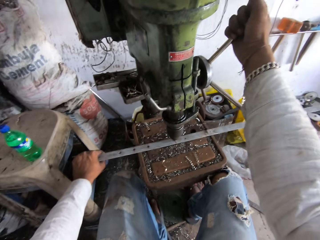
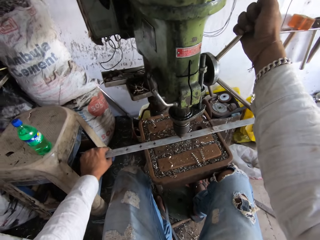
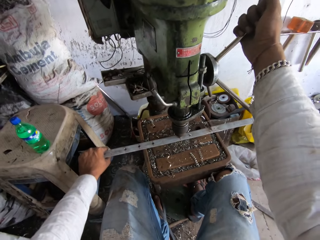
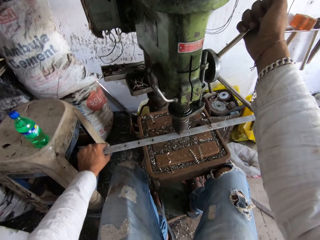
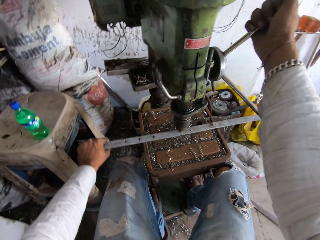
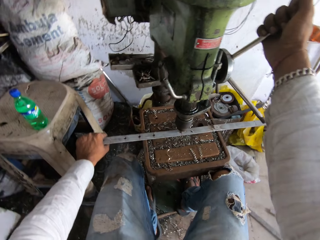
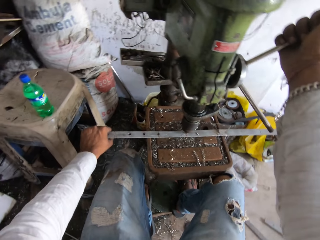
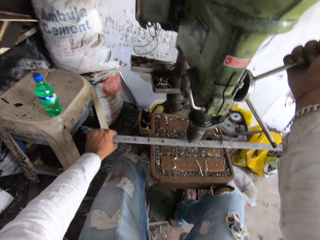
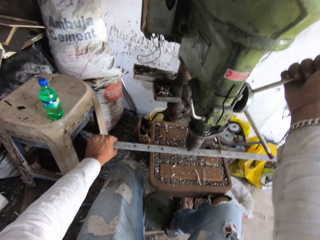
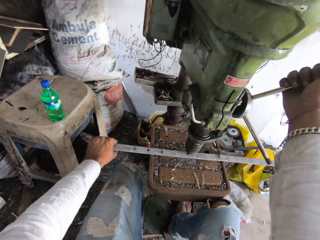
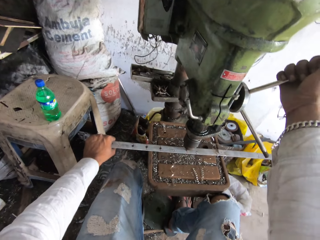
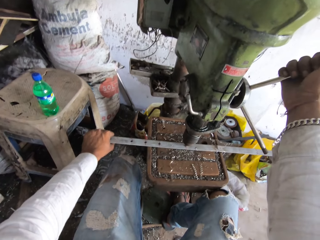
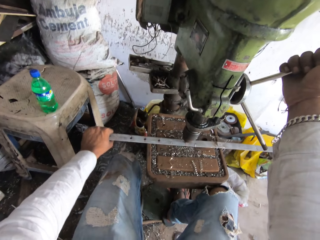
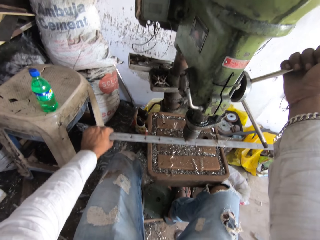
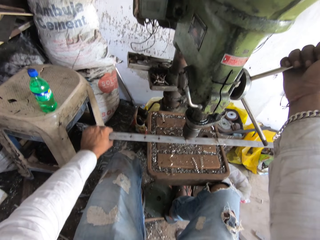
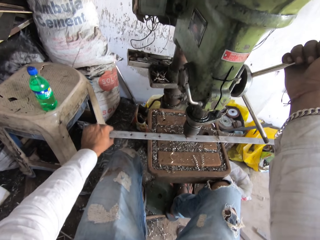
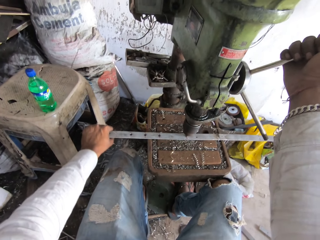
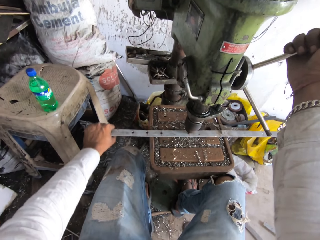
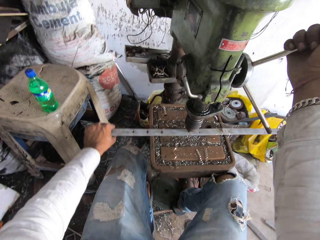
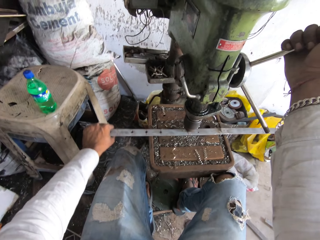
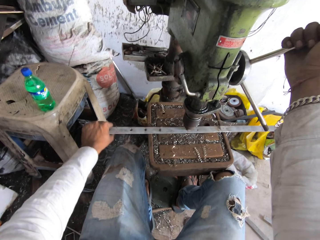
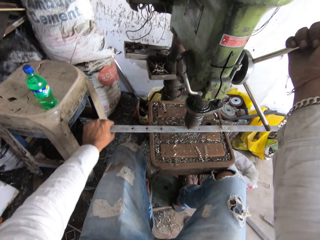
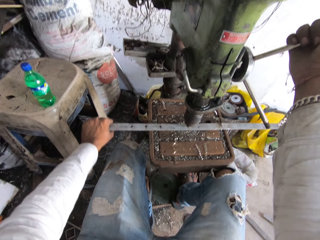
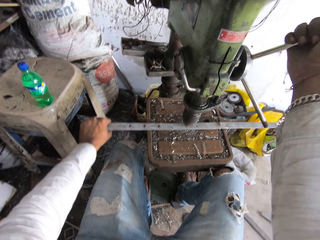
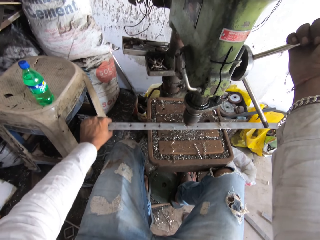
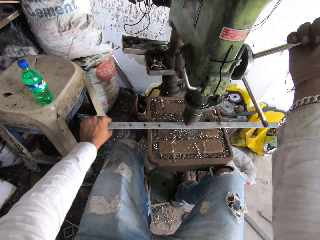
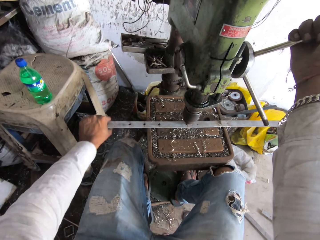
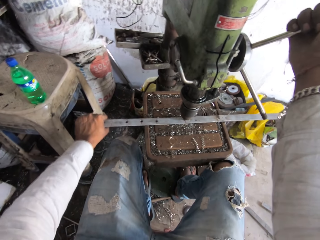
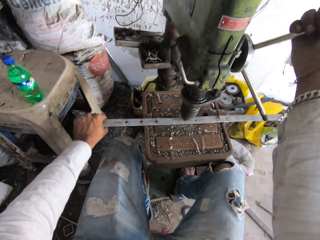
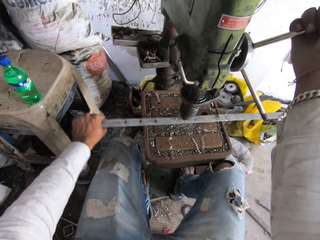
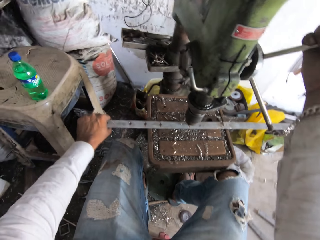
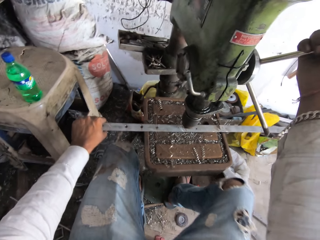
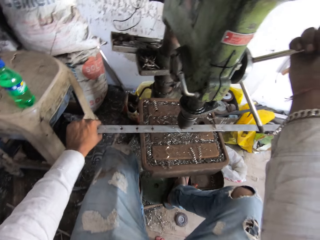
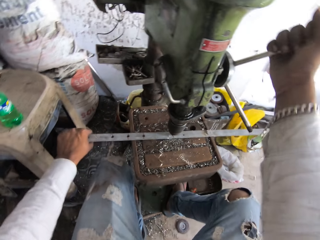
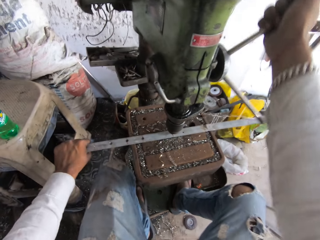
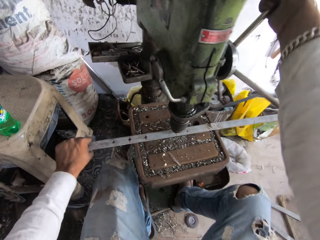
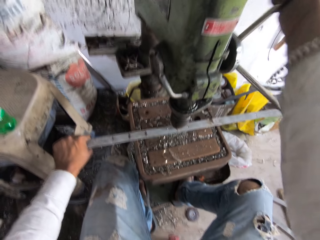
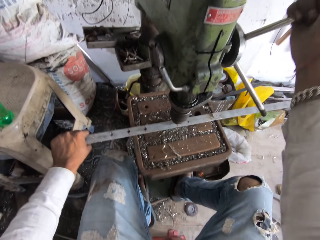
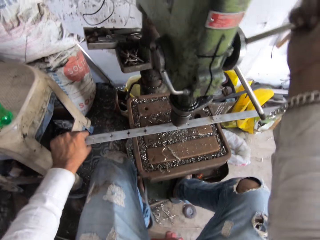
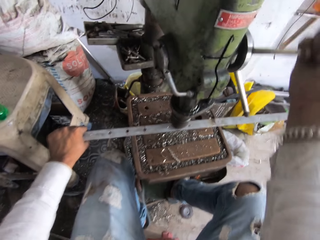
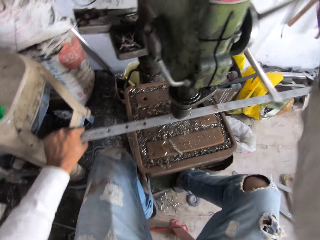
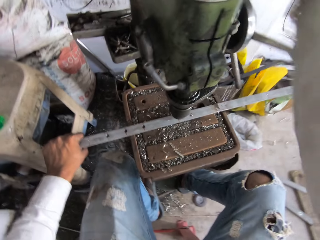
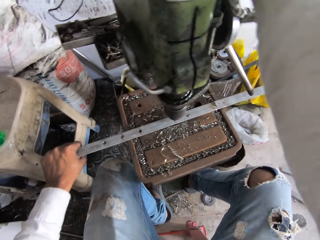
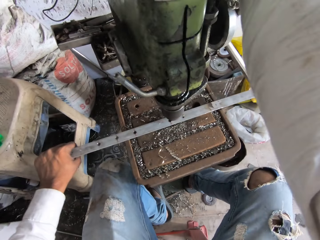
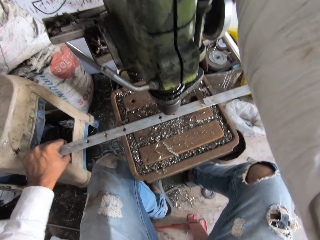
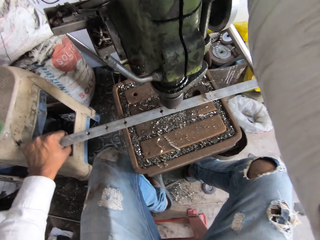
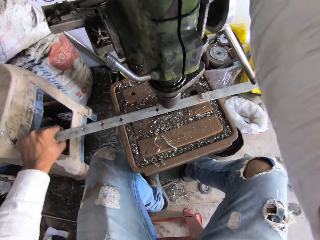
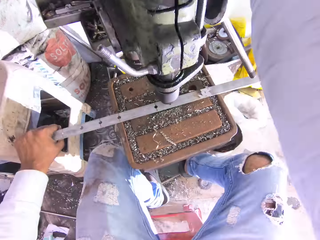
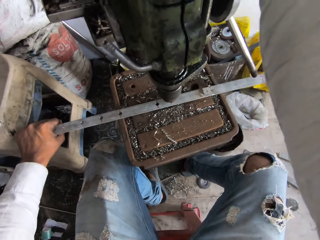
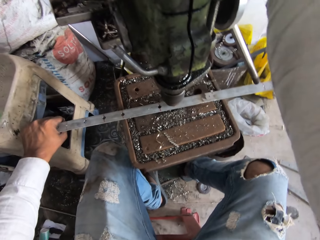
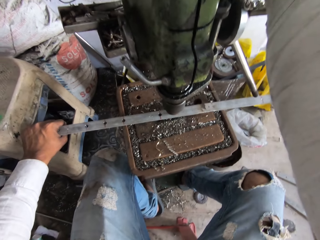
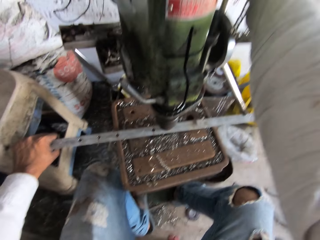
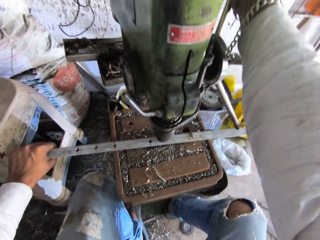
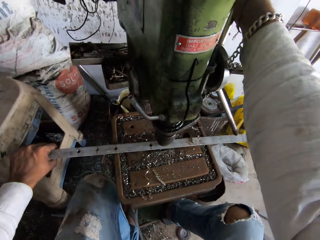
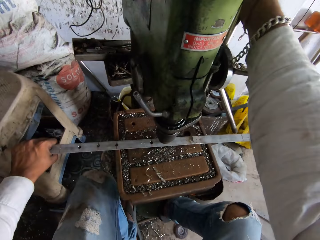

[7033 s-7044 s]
The camera wearer pulls a metal strip.

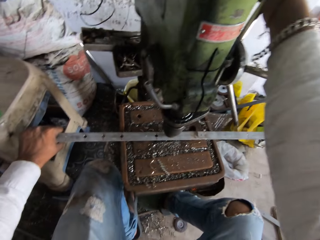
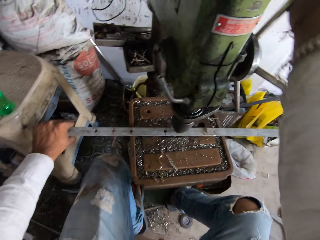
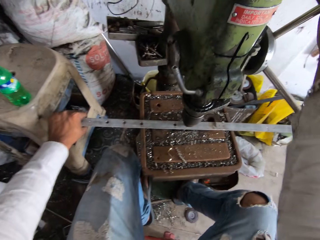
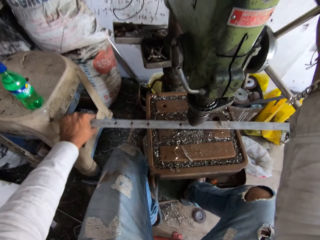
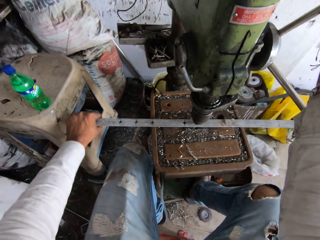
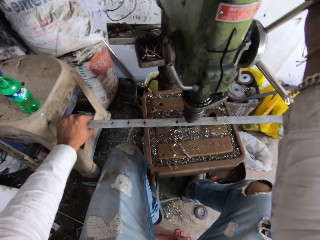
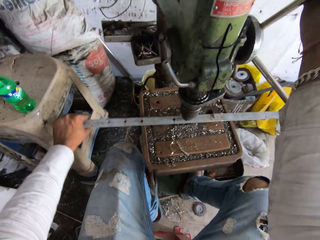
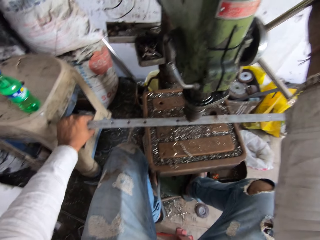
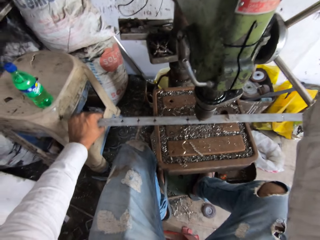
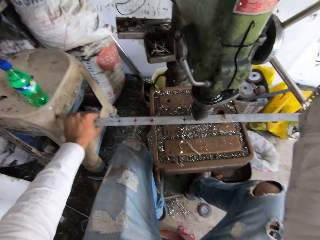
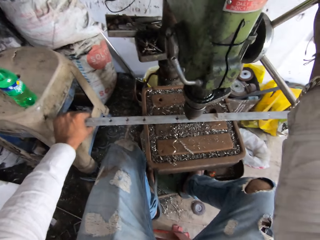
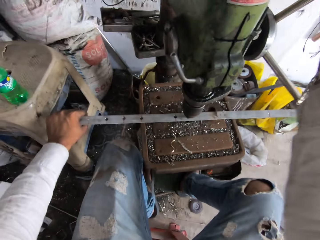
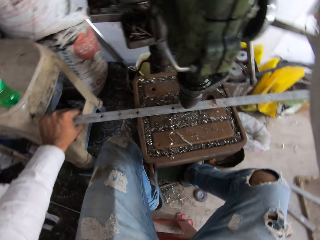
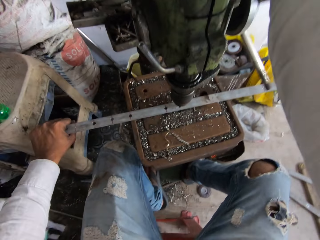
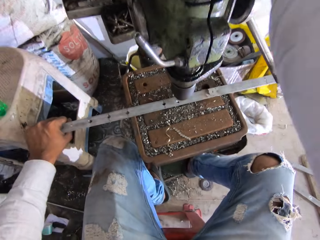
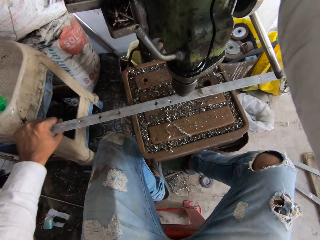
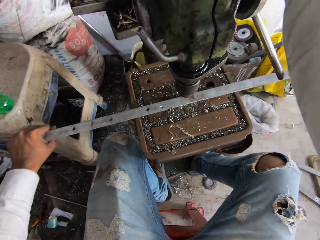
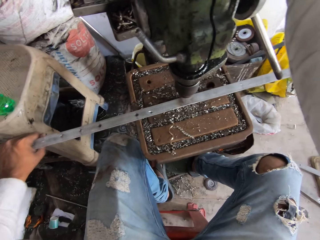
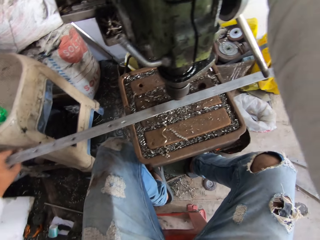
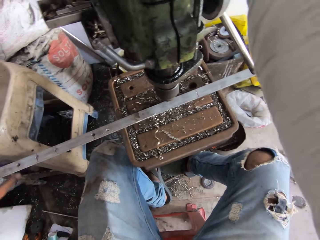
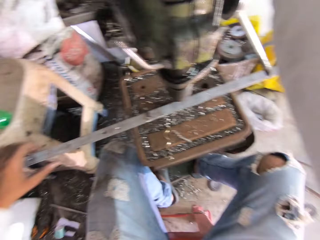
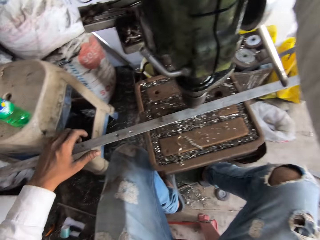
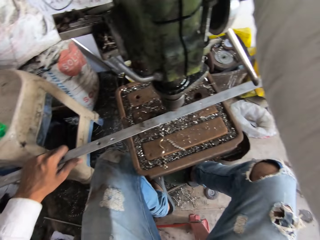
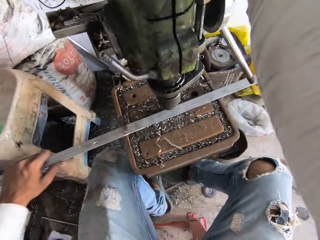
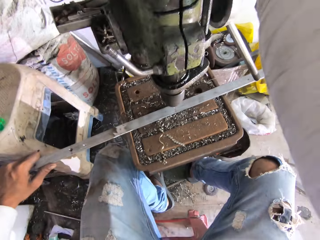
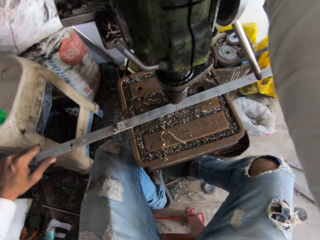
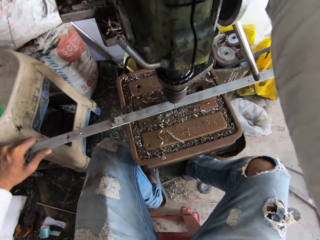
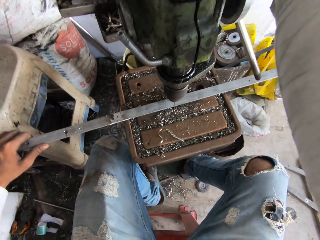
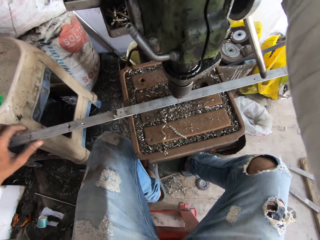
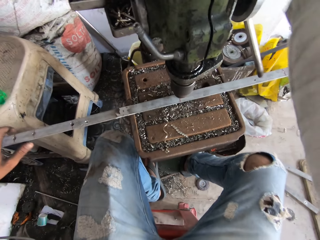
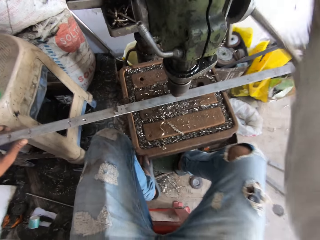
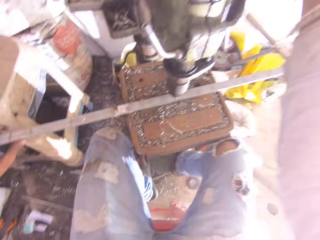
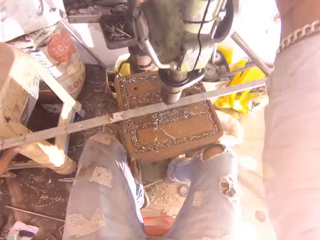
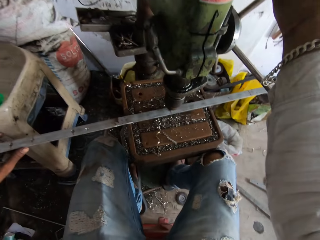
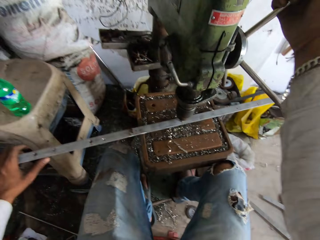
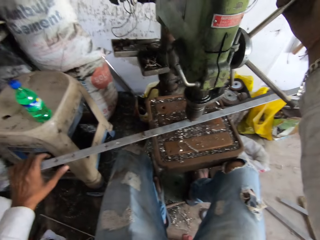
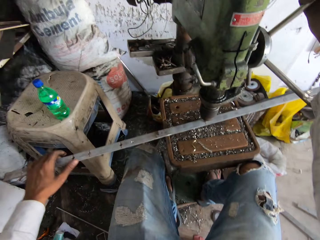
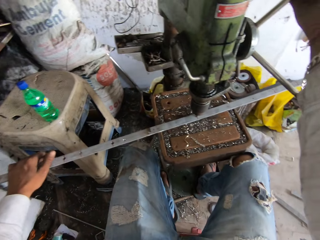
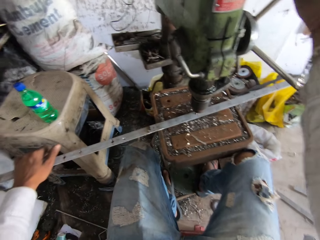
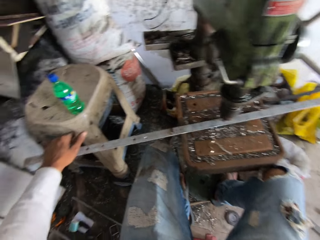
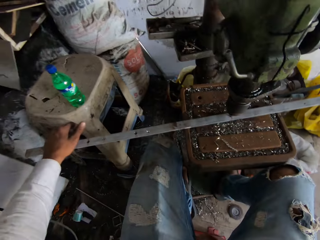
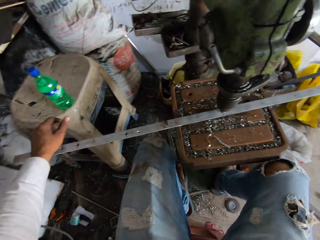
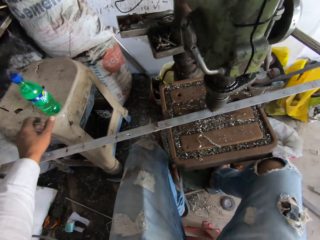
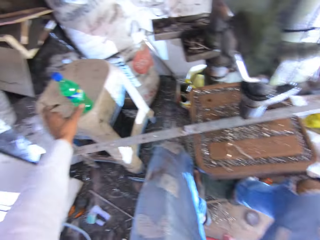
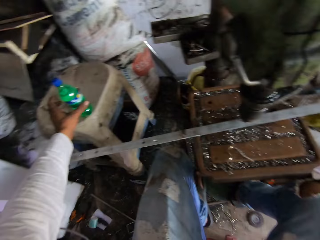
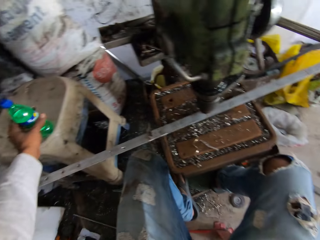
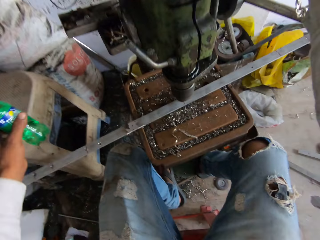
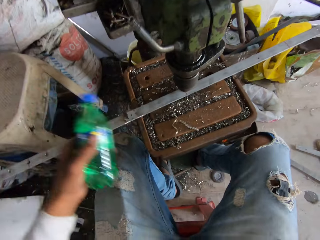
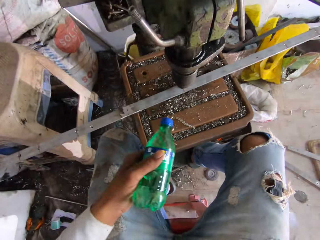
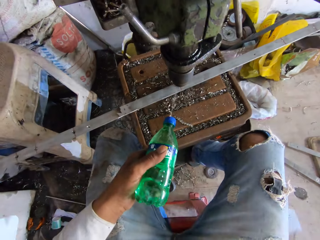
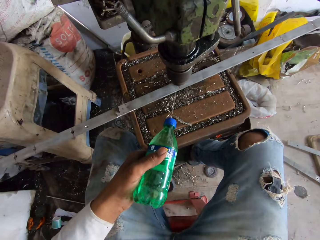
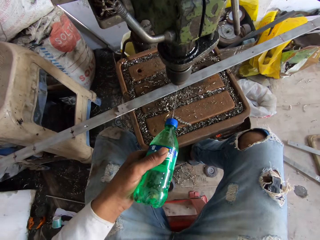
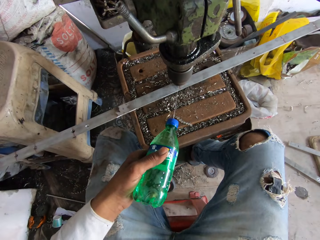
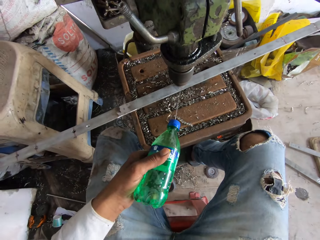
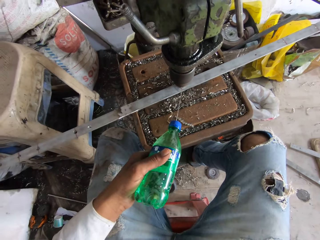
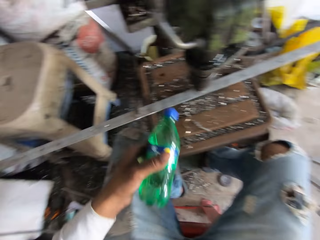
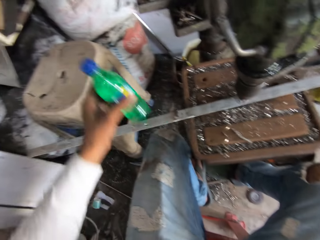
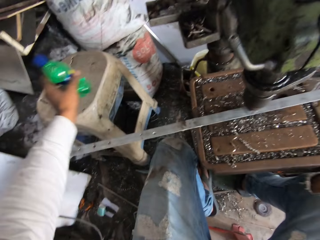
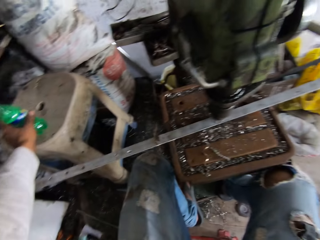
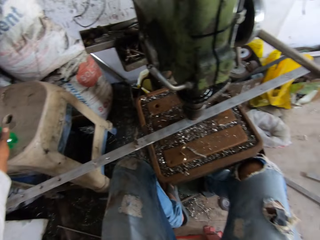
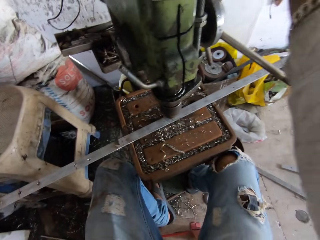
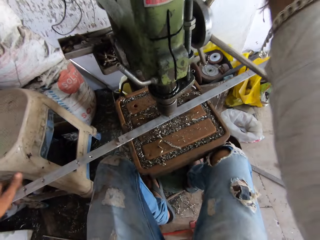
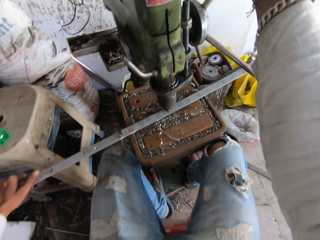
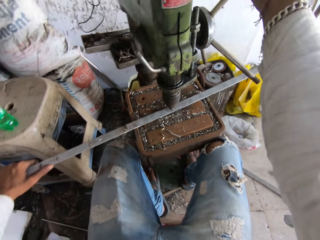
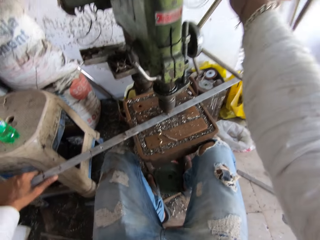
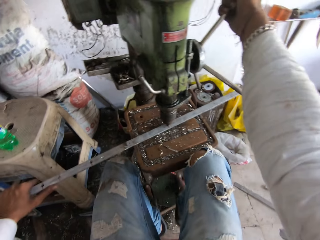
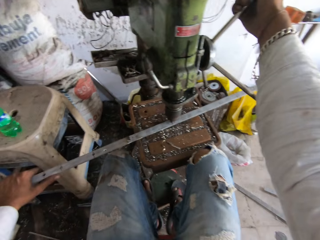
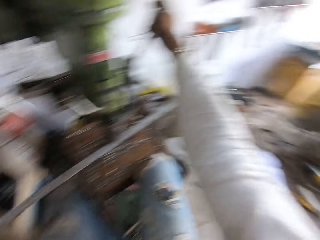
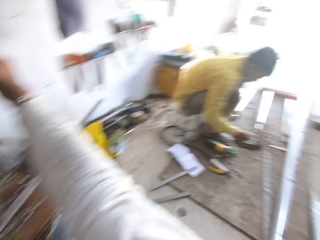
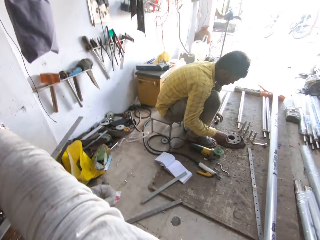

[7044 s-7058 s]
The camera wearer moves the steel bar. They make holes on the steel bar. They move the steel bar. They make holes on the steel bar. They pick up a bottle. They spray the steel bar. They put the bottle on the table.
